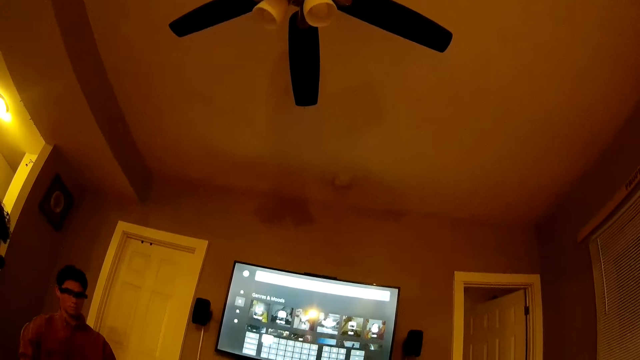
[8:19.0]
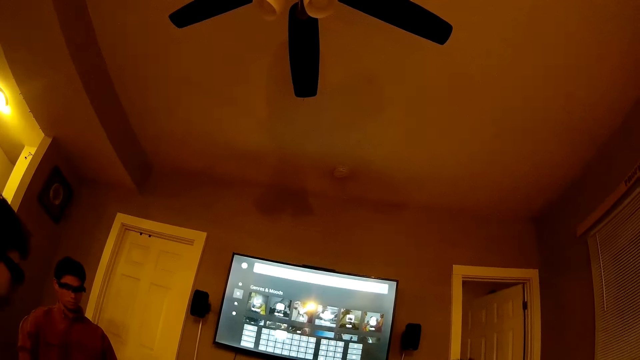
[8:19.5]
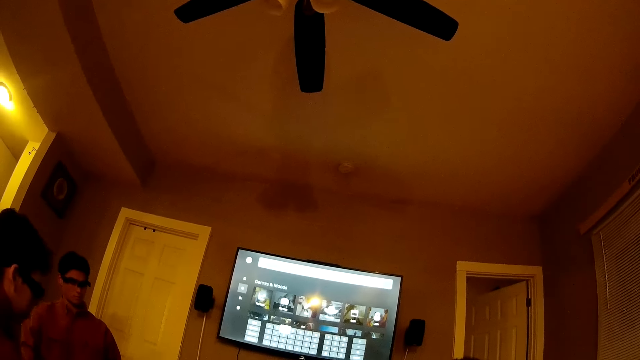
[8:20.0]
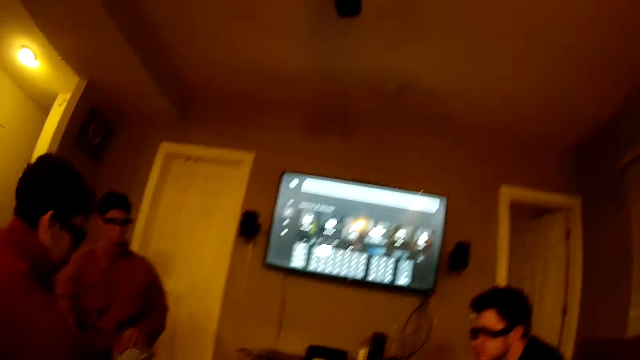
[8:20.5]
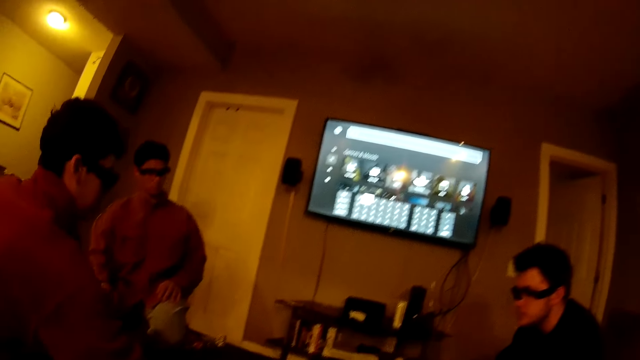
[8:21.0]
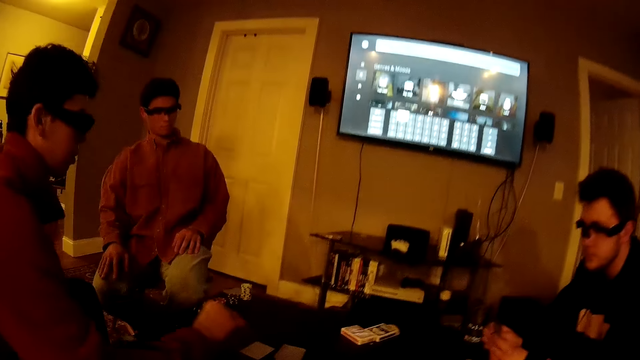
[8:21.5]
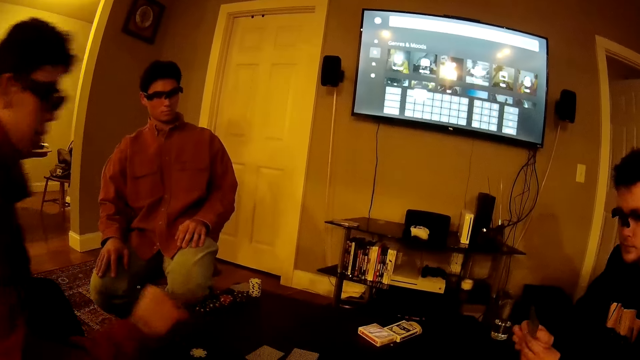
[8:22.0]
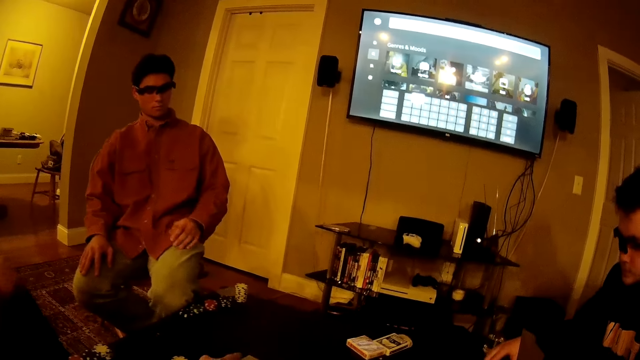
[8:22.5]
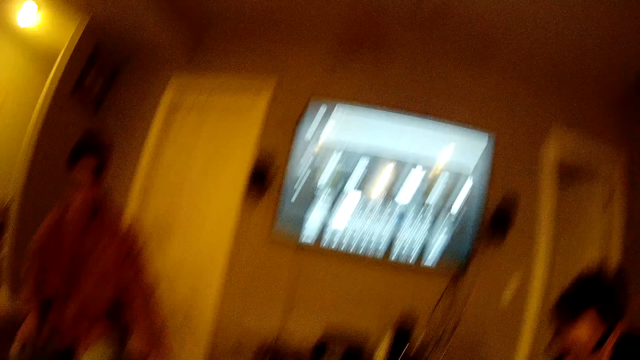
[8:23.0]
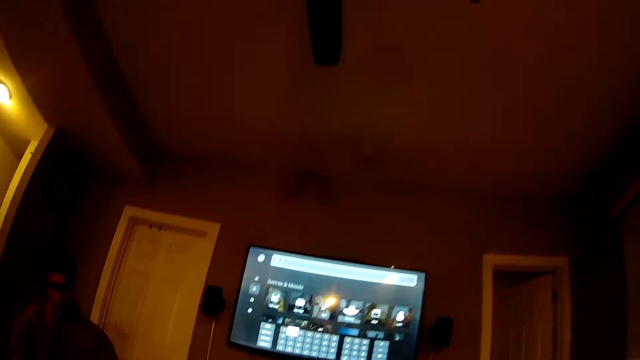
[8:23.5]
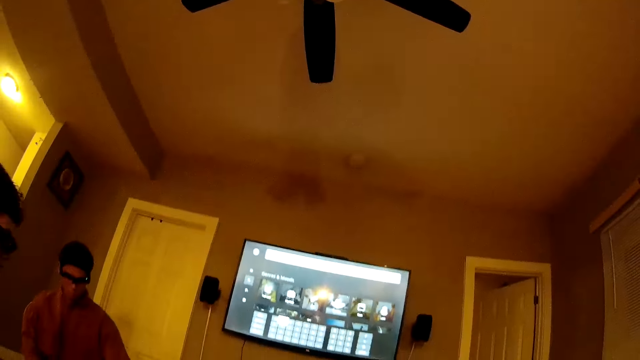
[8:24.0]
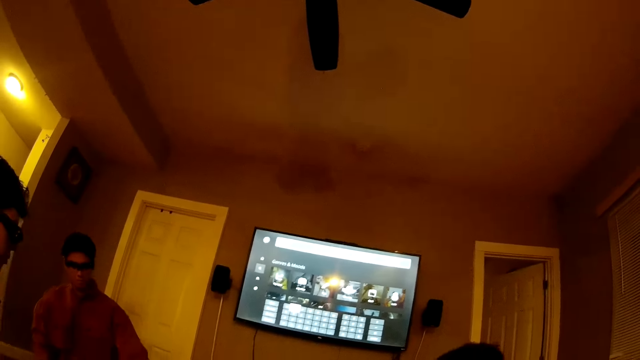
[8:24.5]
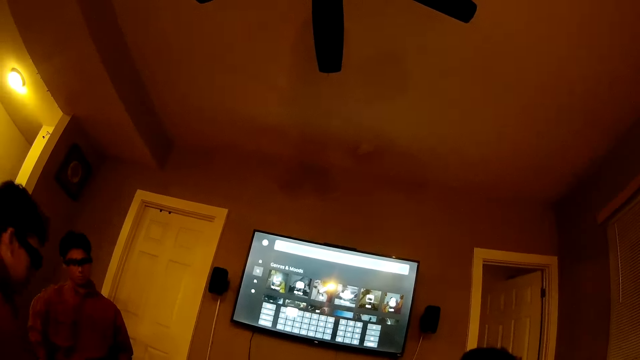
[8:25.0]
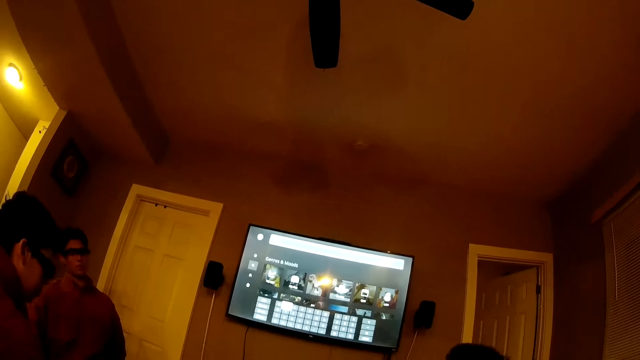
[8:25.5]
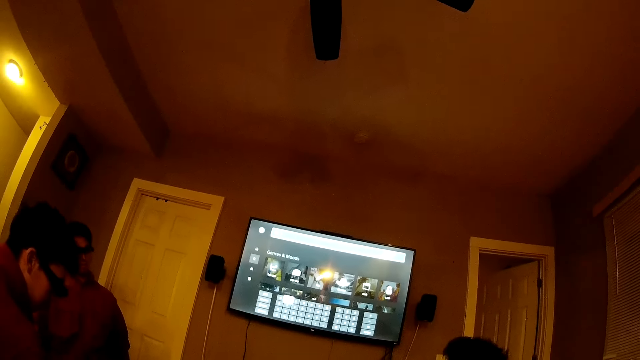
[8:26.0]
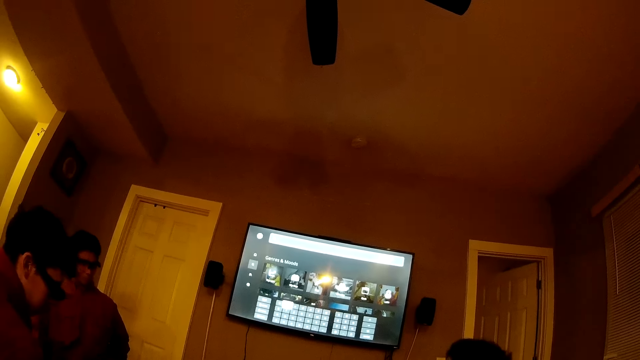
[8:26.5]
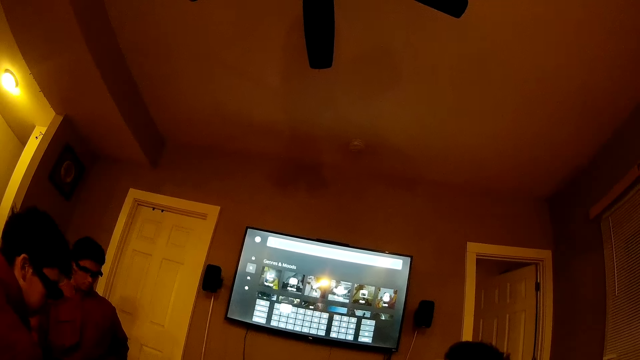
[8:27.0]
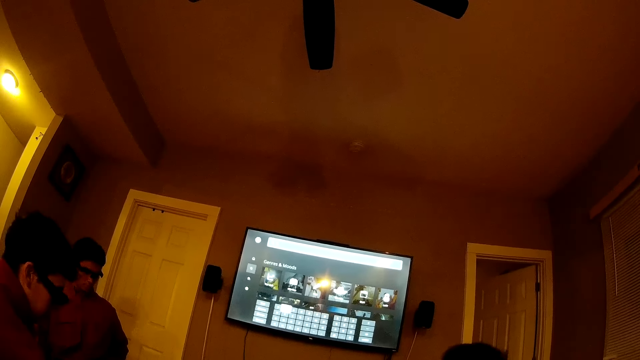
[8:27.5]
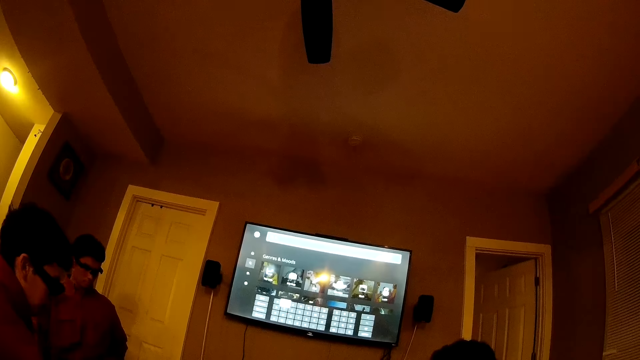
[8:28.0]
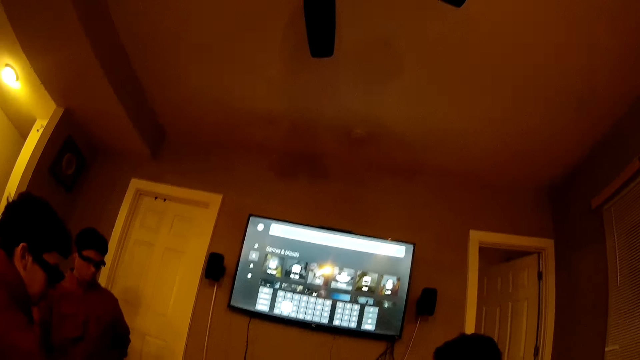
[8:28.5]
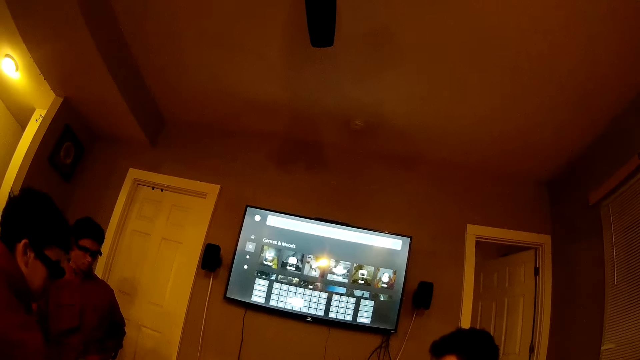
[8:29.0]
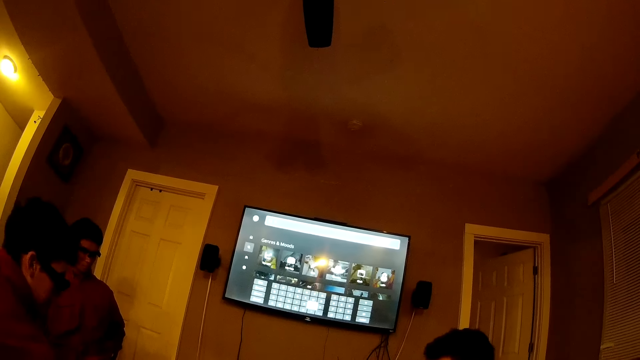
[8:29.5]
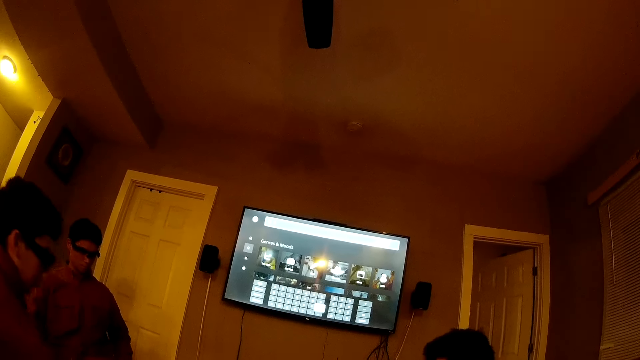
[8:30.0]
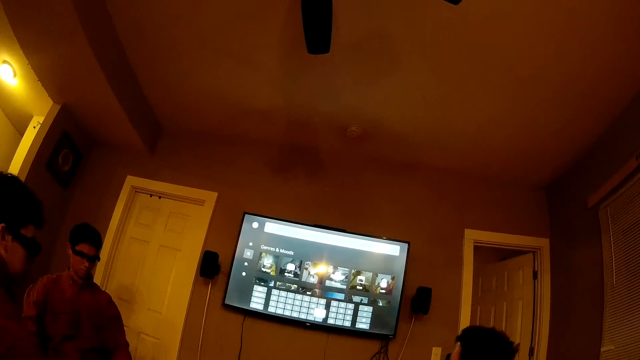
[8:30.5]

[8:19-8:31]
The camera wearer looks around the room. They converse with a man. They look around the room.

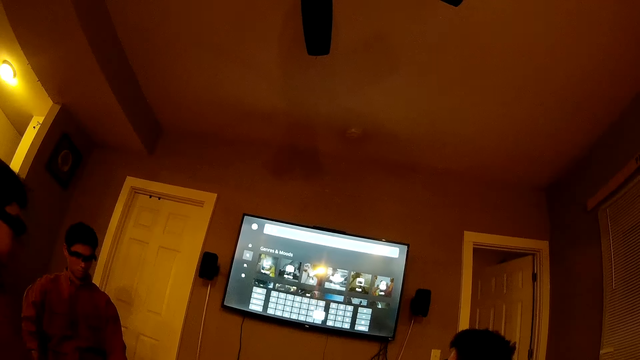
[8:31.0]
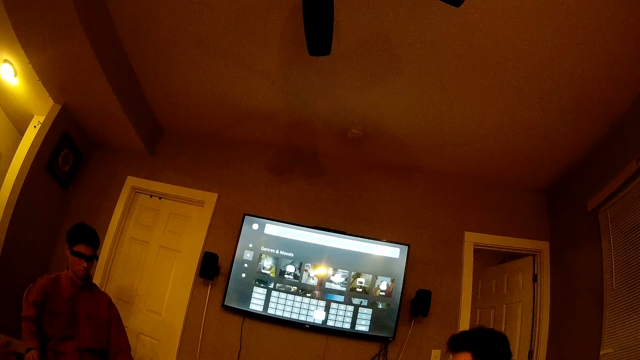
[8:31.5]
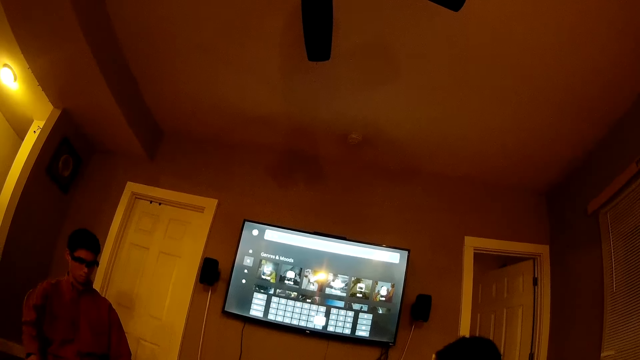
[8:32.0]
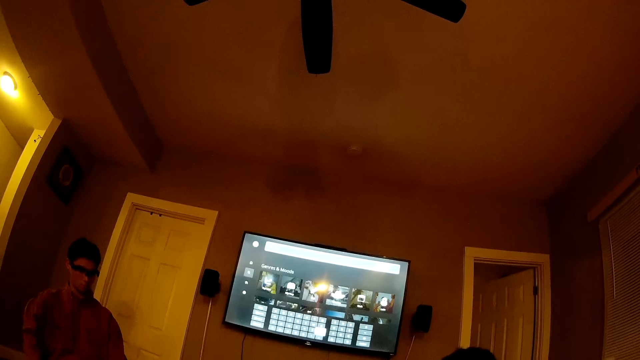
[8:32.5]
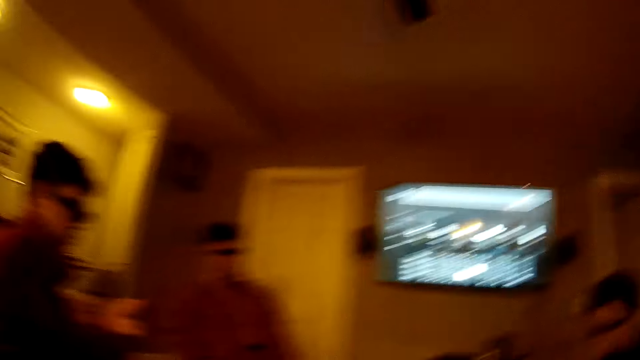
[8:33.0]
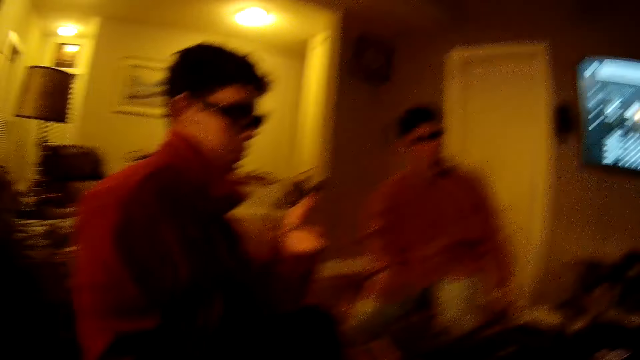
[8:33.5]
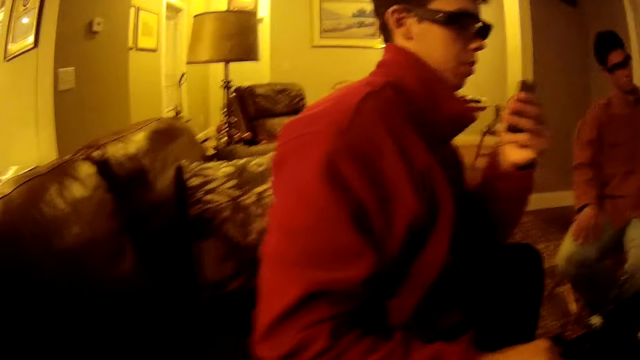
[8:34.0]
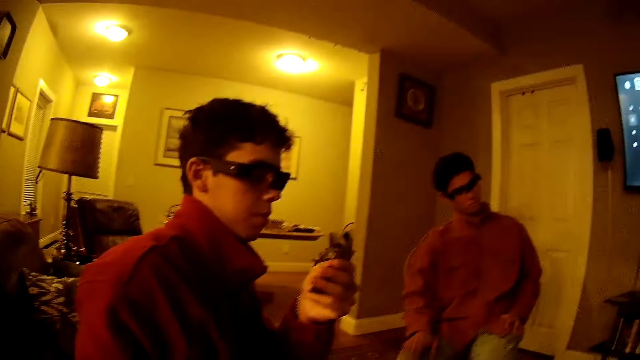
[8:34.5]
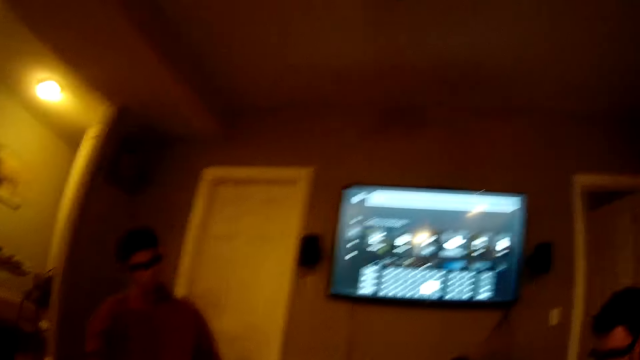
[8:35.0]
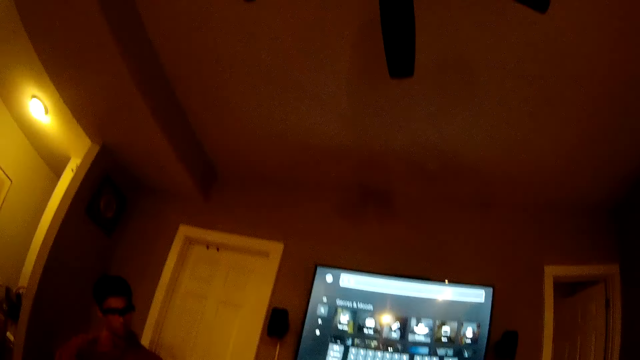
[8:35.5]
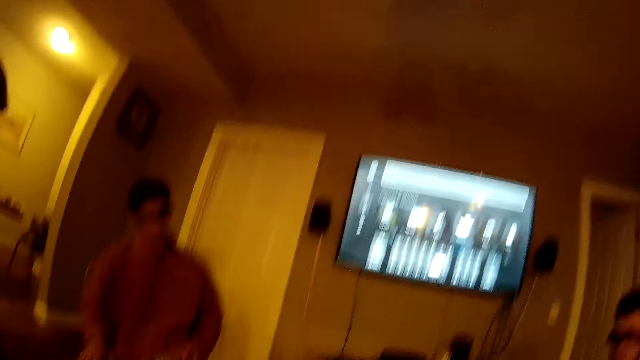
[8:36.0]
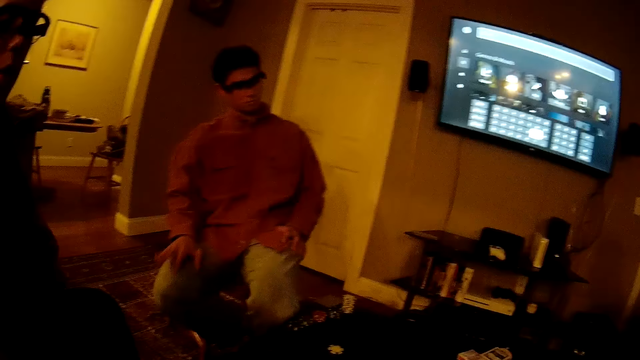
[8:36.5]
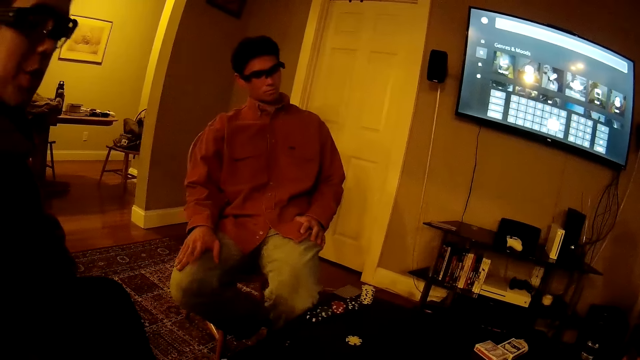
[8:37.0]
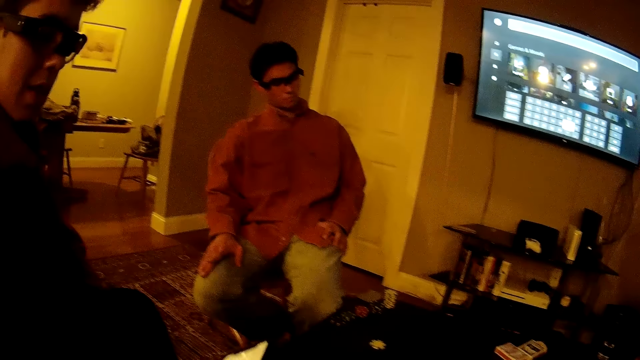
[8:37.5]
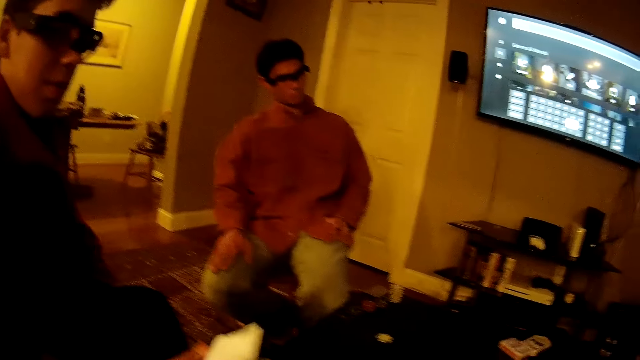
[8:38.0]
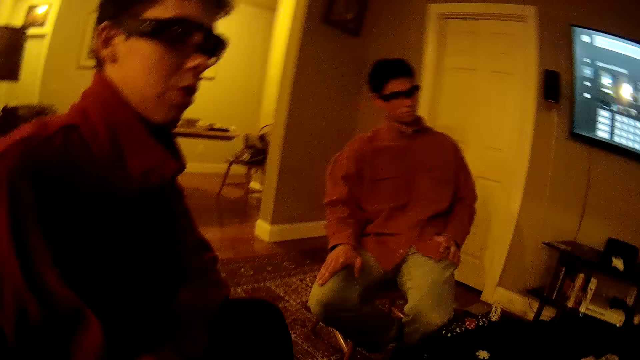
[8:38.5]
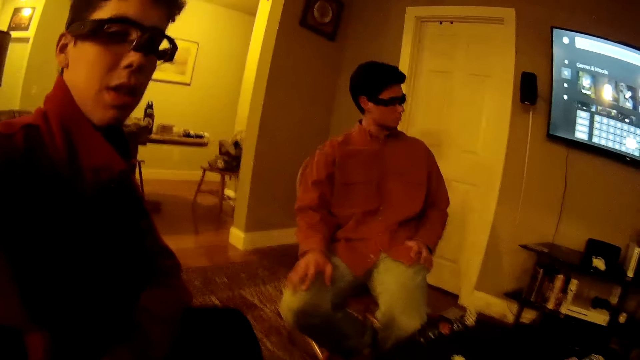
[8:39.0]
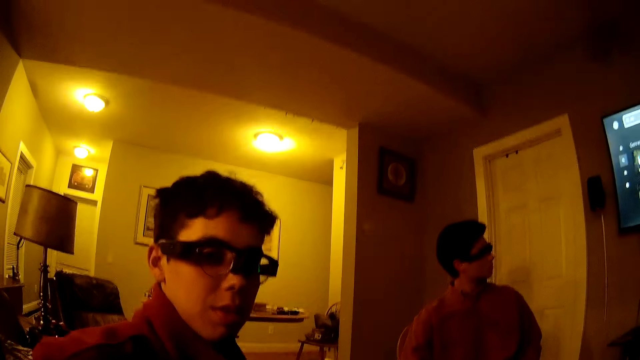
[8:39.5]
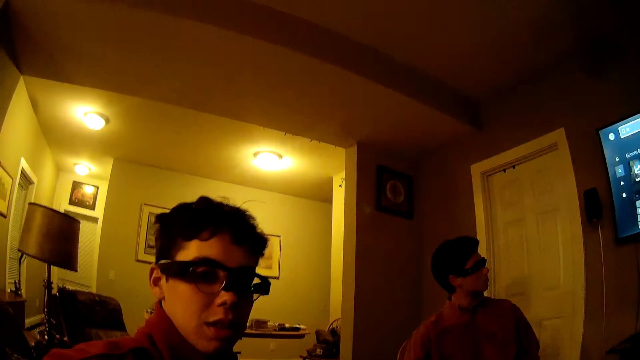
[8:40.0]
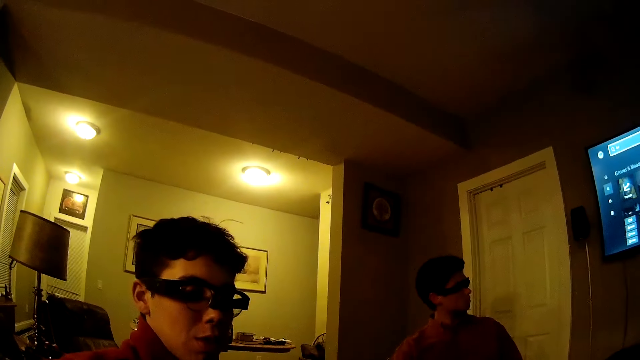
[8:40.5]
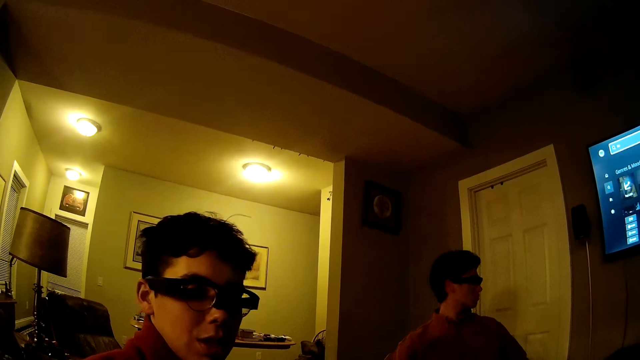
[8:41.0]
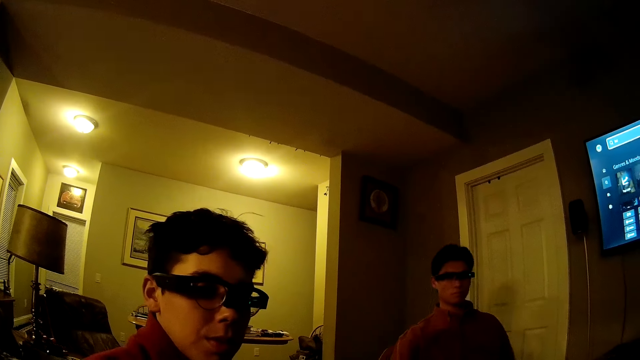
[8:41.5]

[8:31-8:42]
The camera wearer converses with a man. Another man taps on his right lap with his right hand. The first man raises his phone with his right hand. The first man responds to the camera wearer.
